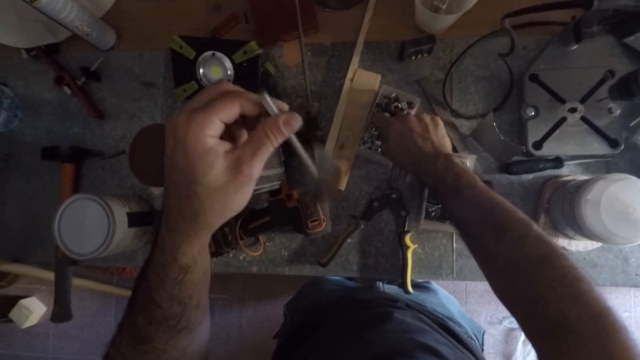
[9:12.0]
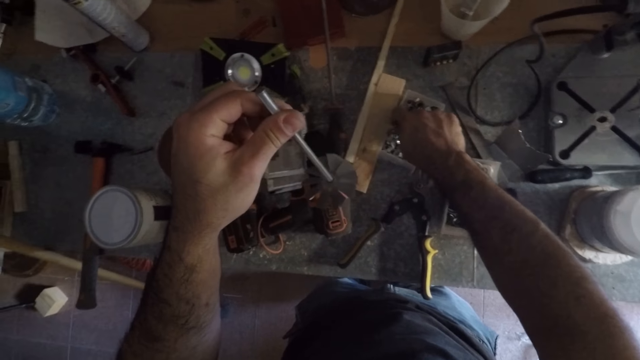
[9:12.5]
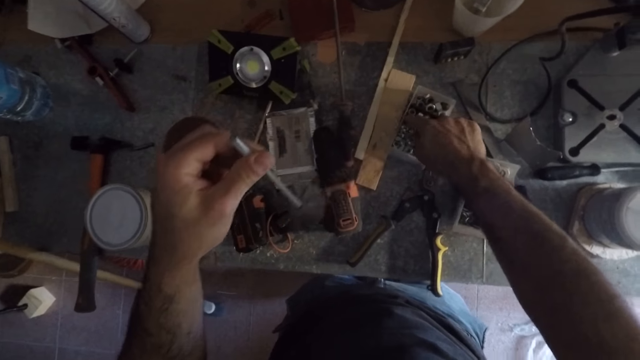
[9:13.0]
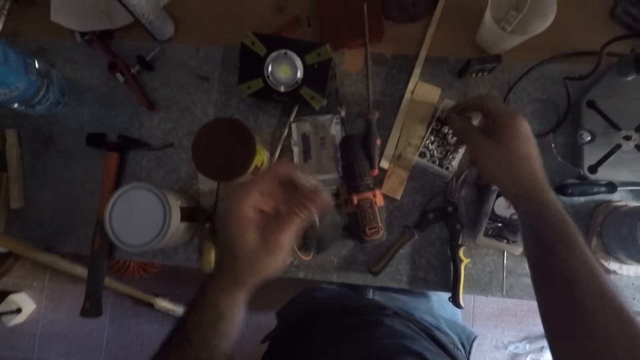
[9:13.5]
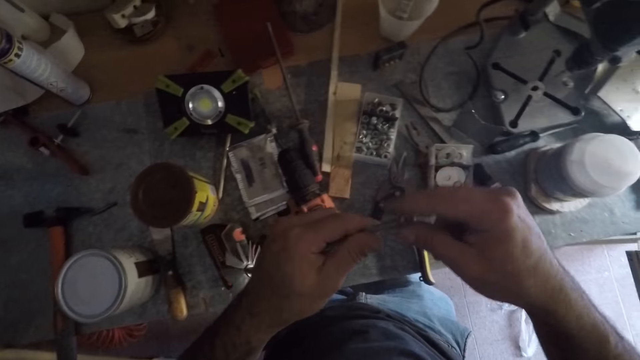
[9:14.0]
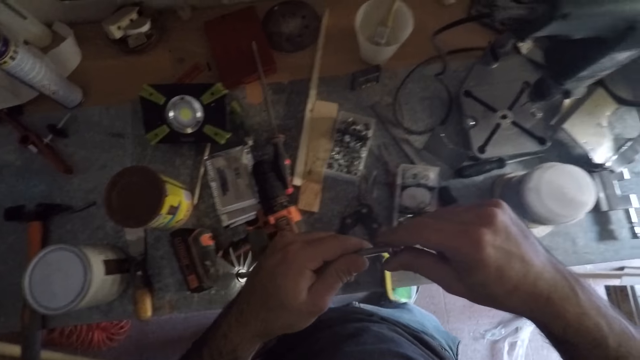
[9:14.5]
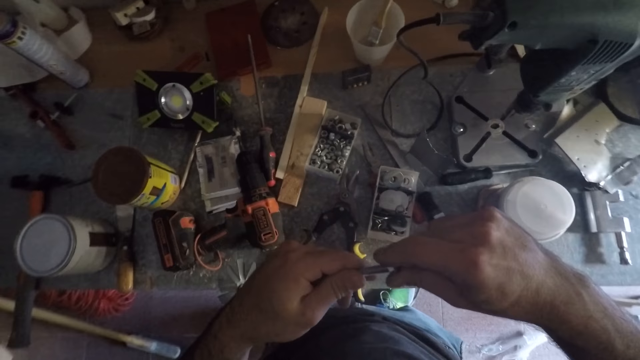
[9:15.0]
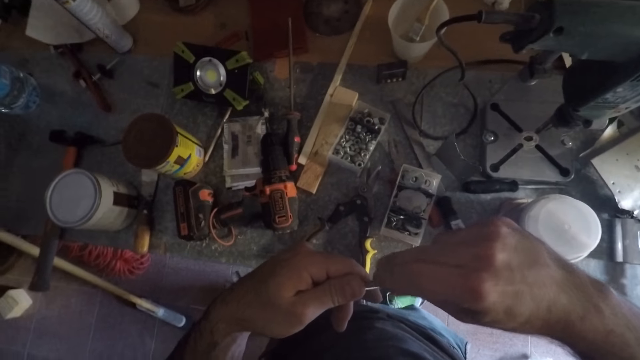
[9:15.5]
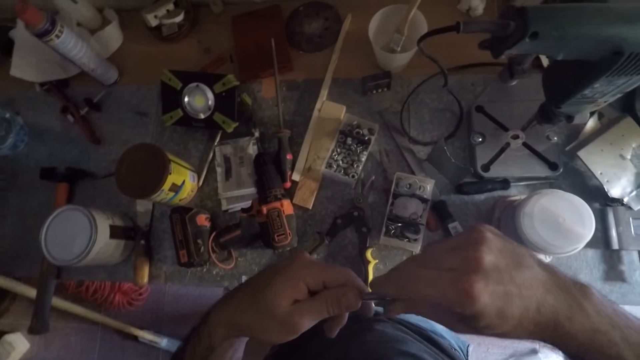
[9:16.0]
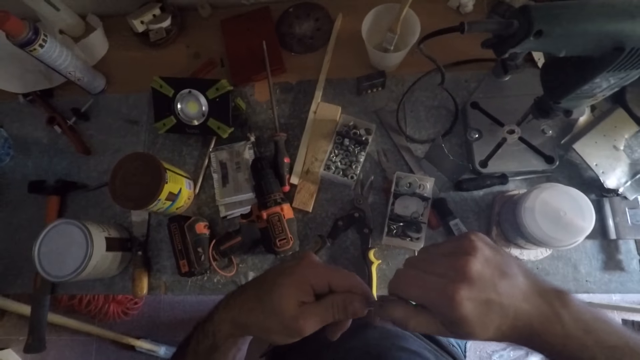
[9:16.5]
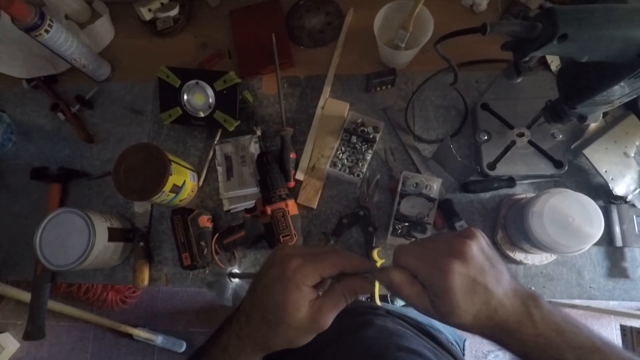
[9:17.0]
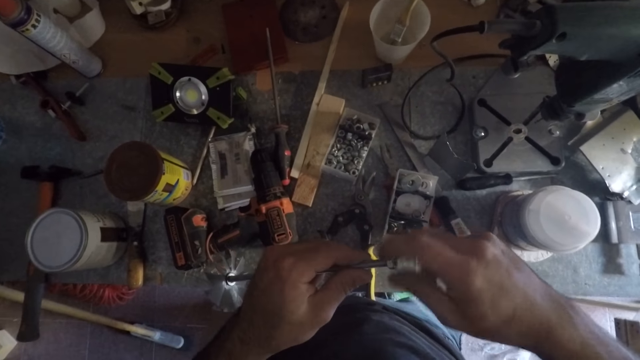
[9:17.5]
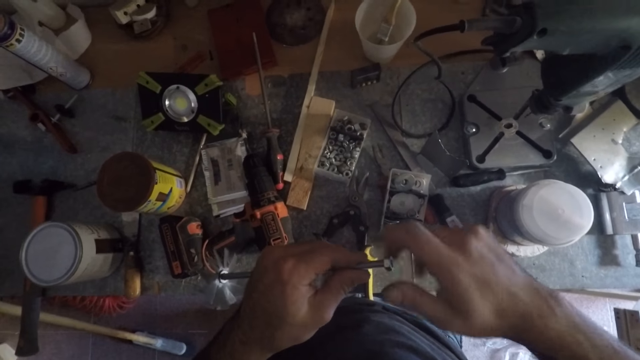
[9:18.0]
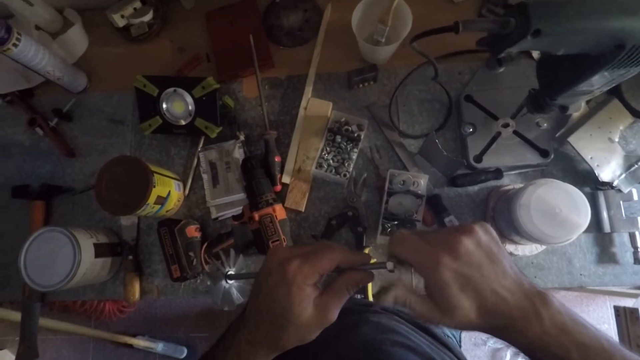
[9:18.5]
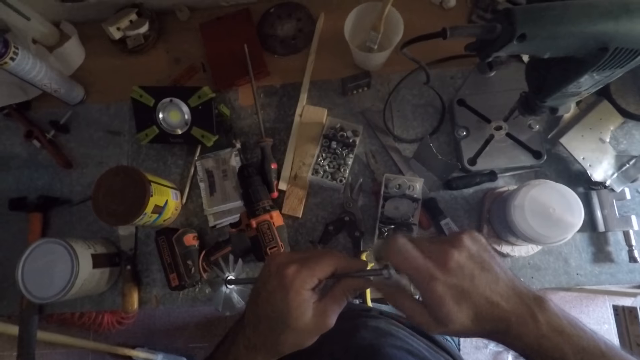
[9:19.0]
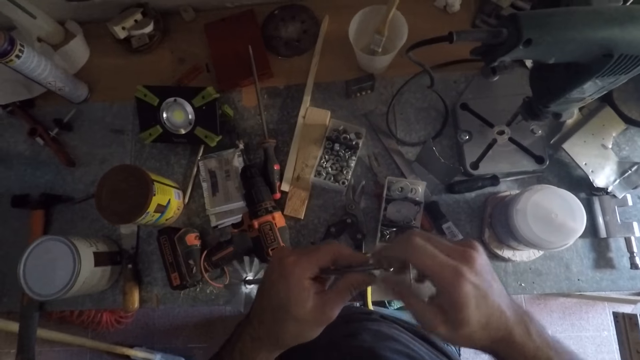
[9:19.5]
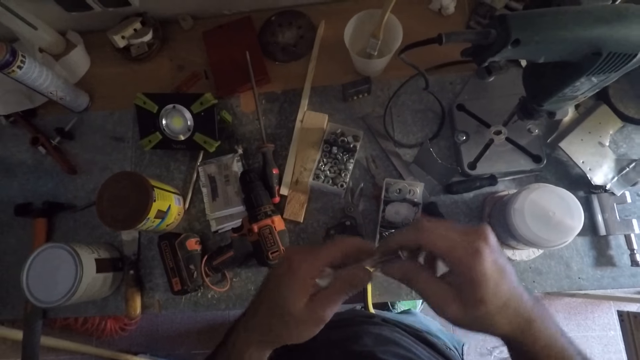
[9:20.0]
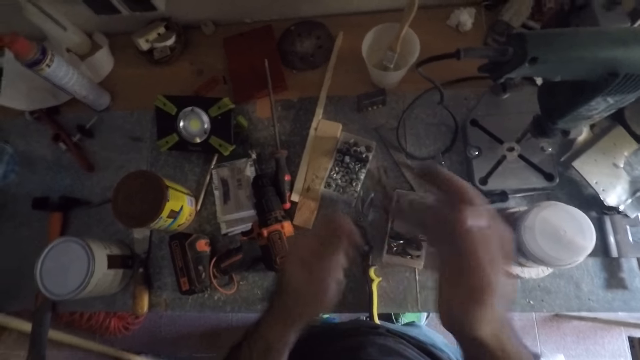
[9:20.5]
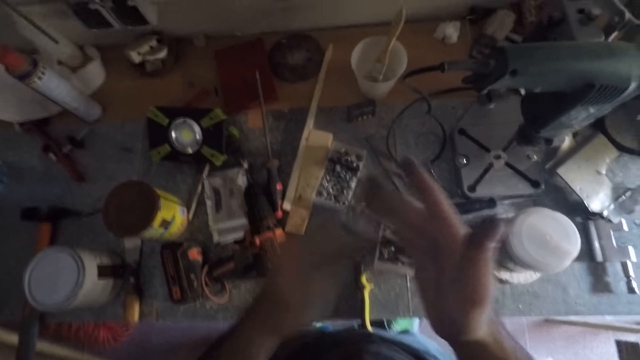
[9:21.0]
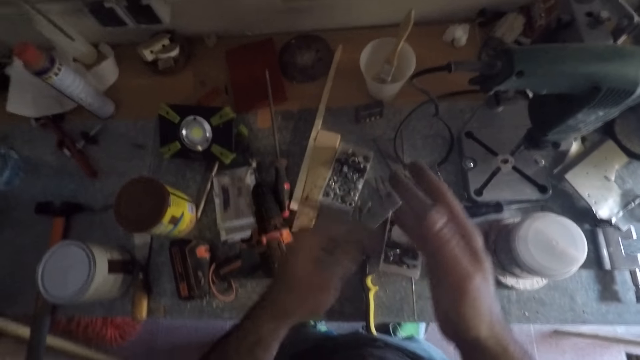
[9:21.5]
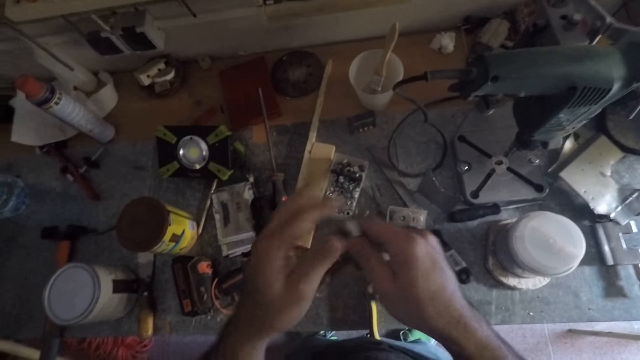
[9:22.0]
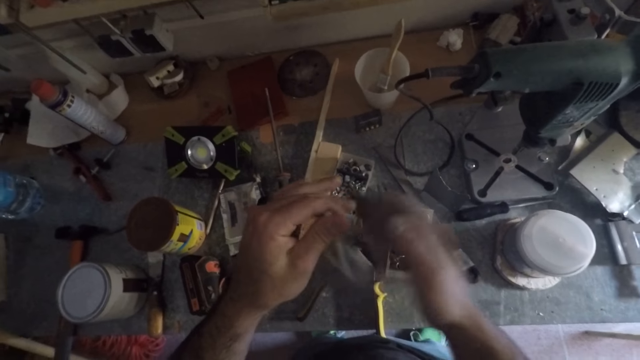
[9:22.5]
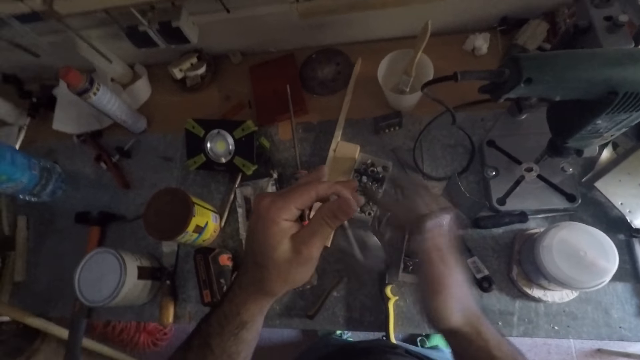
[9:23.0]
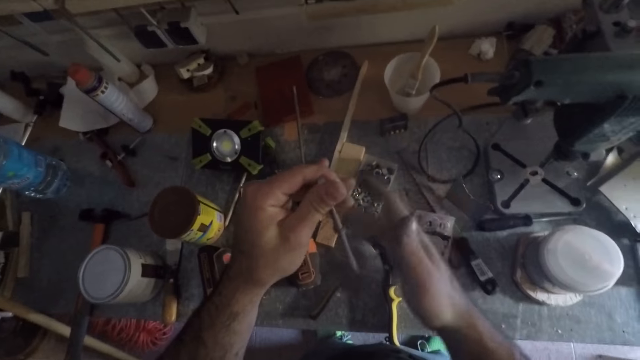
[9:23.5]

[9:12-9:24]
The camera wearer fixes the nut on the edge of the metal rod.

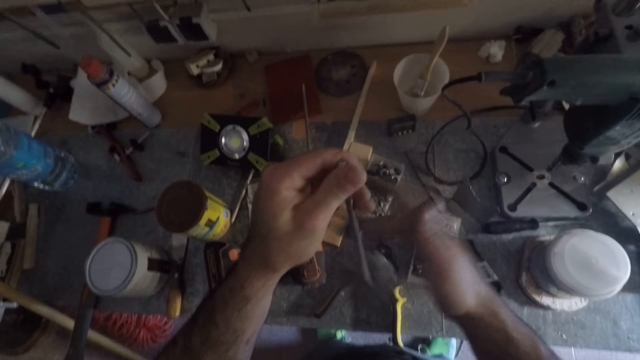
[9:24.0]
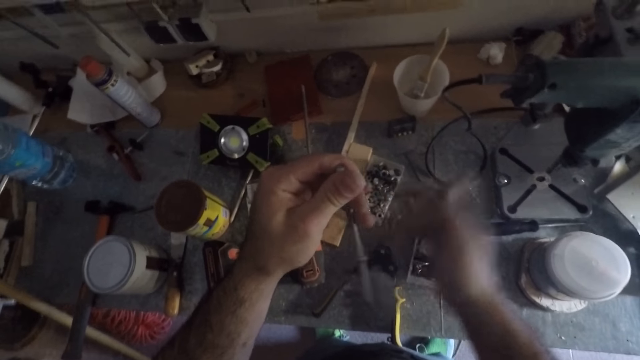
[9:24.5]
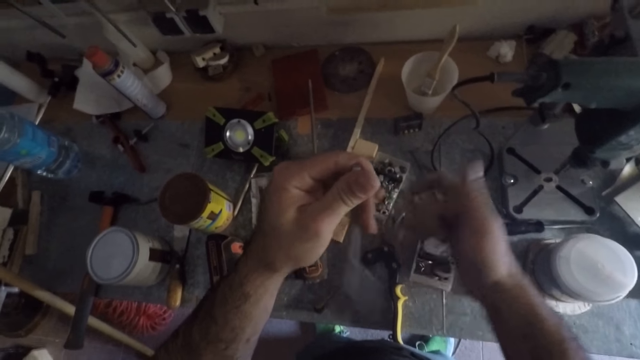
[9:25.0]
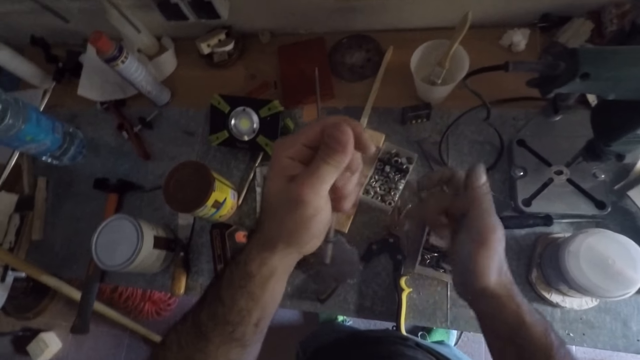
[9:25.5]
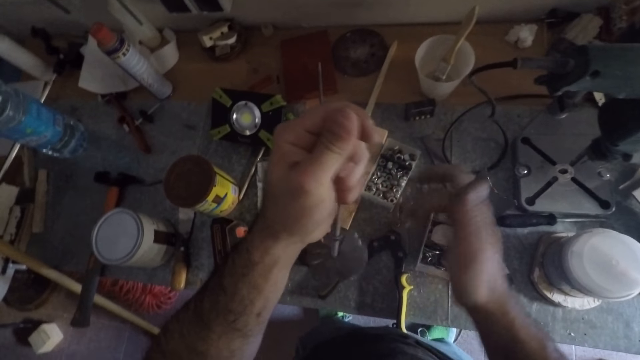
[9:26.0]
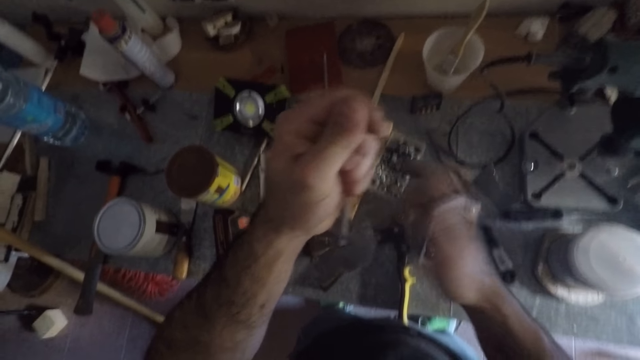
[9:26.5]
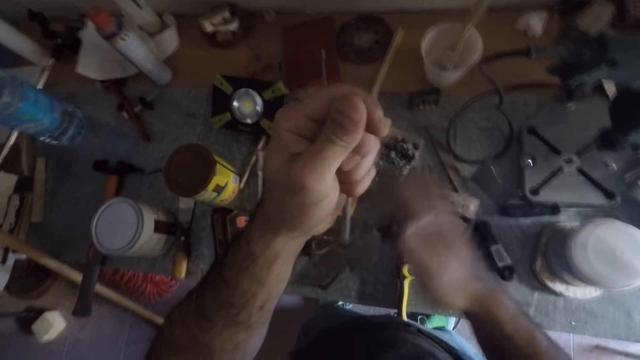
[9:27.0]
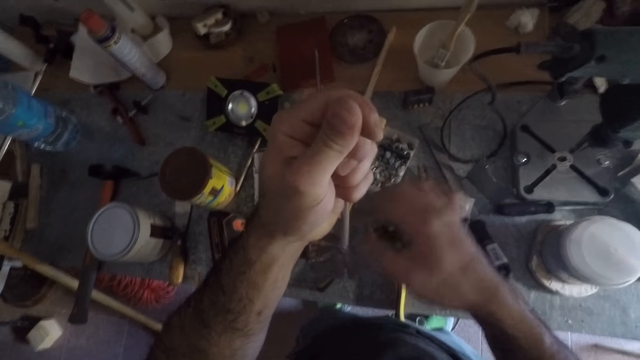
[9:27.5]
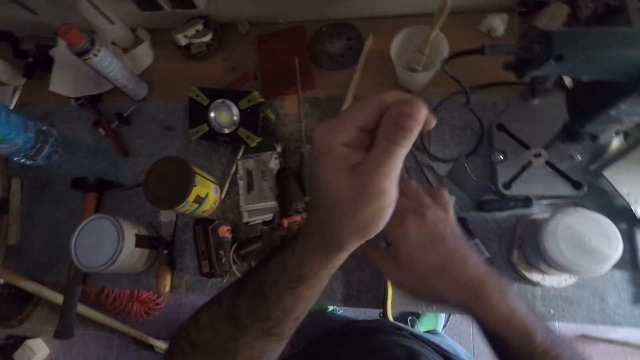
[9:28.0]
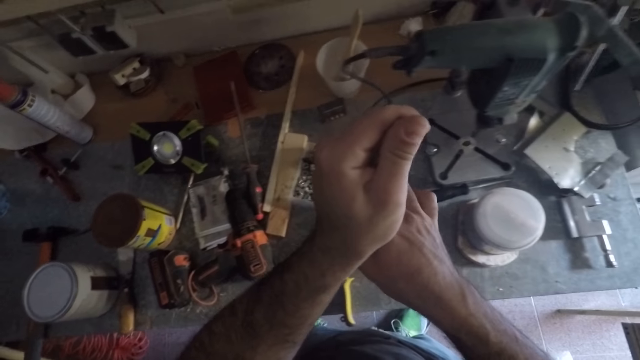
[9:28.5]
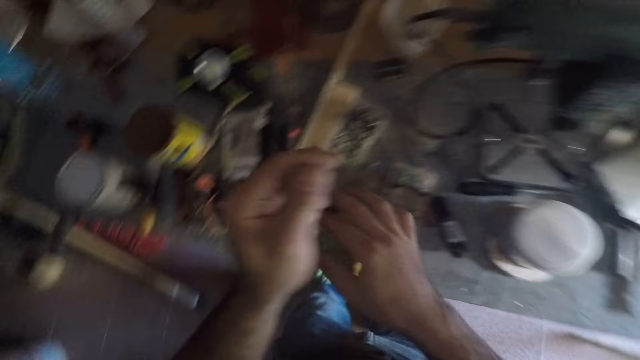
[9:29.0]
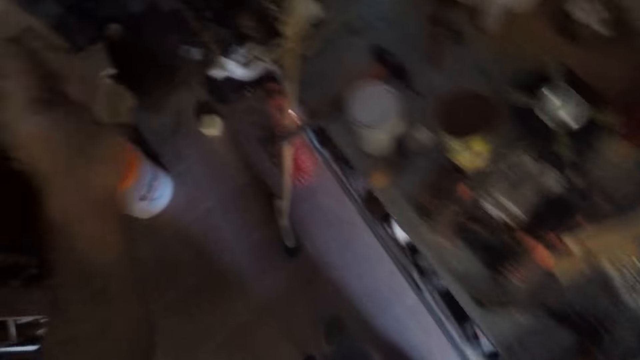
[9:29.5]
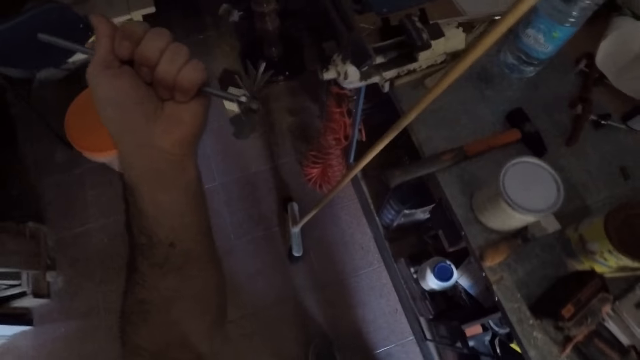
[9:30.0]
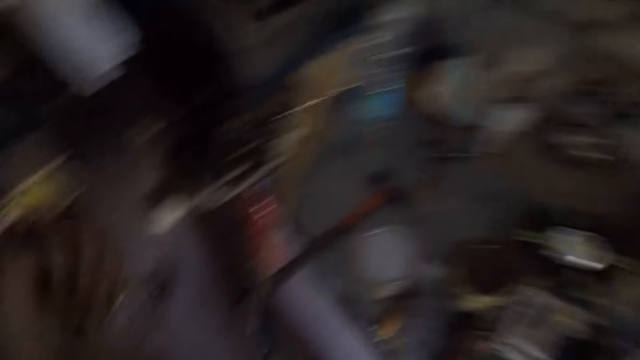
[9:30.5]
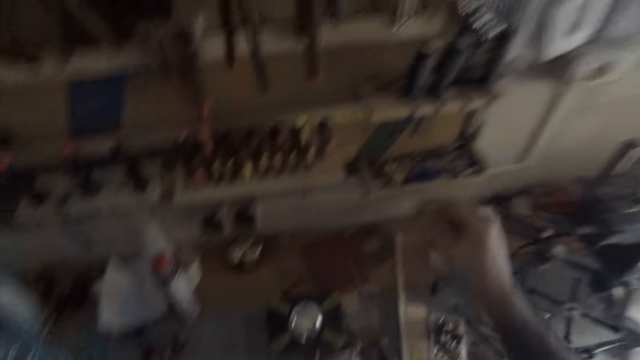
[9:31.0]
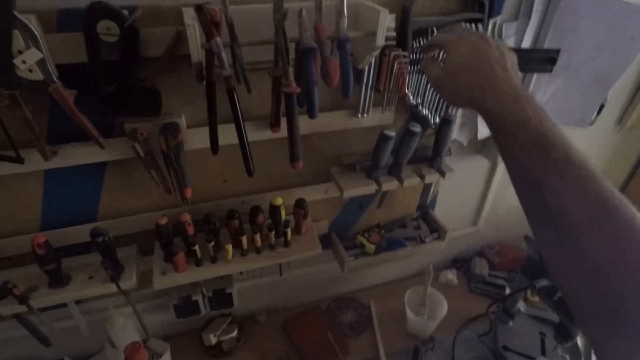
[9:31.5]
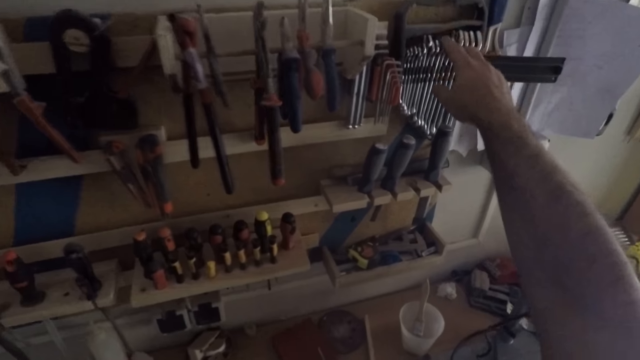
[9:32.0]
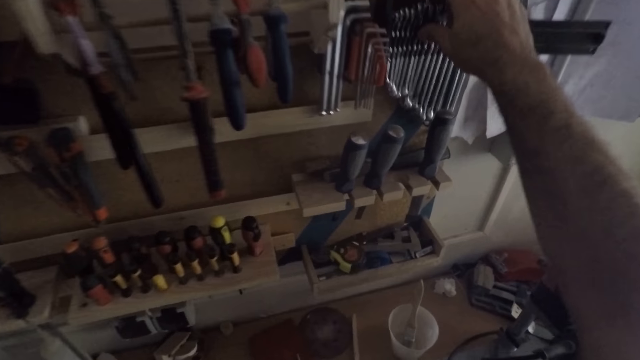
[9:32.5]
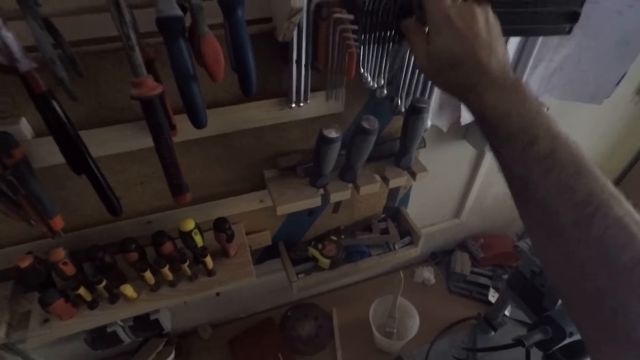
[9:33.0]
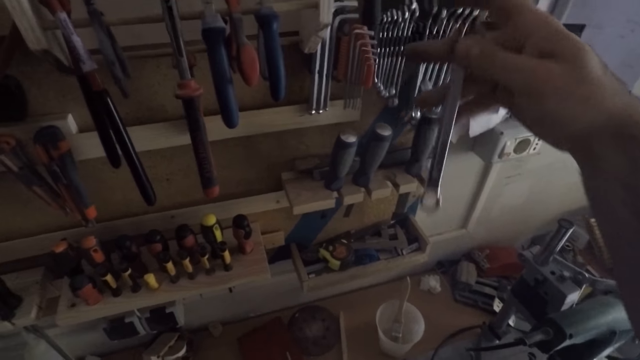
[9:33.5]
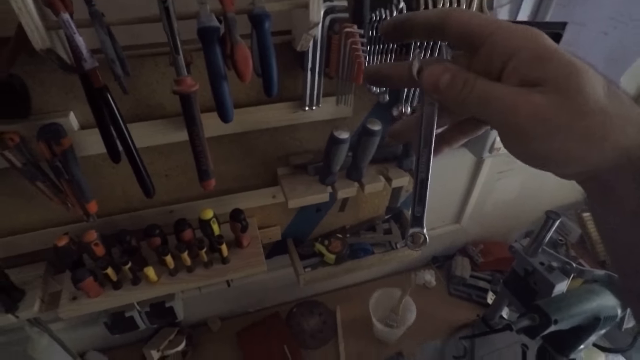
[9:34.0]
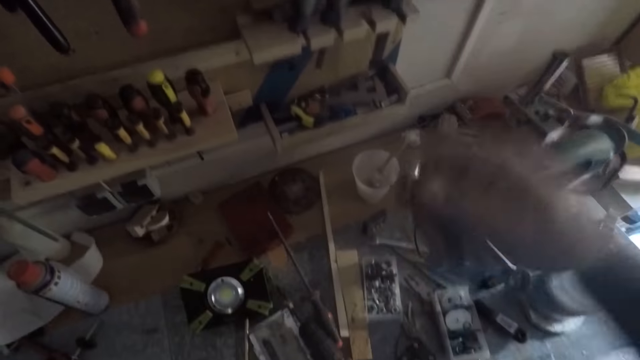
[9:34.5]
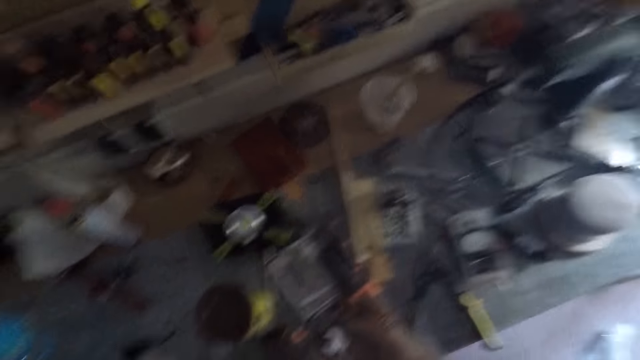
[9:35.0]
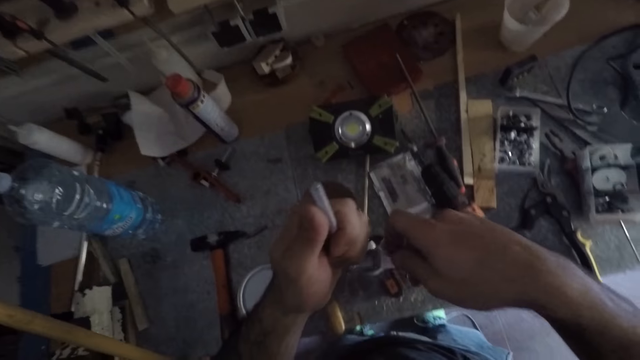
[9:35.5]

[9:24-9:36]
The camera wearer picks up a screwdriver or spanner hanging on the wall.
